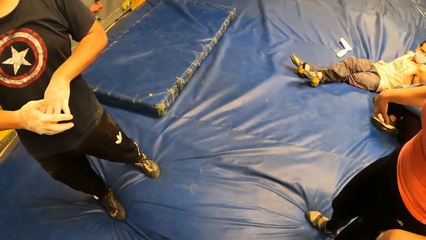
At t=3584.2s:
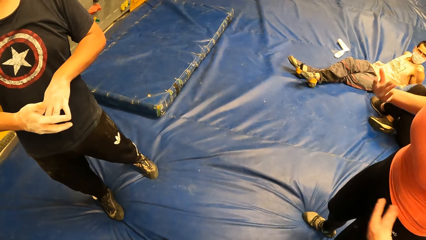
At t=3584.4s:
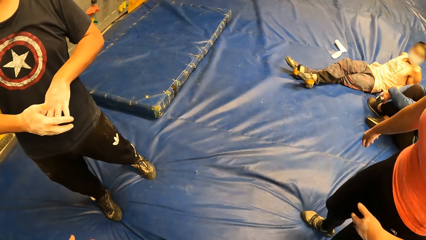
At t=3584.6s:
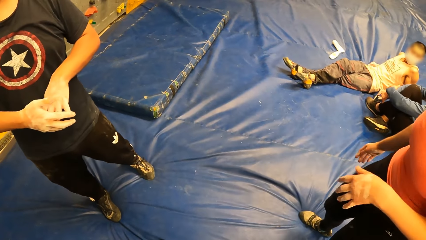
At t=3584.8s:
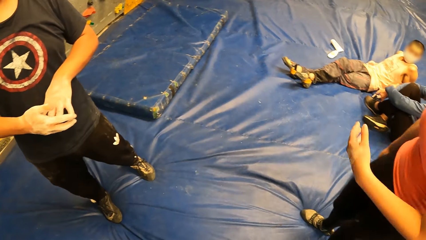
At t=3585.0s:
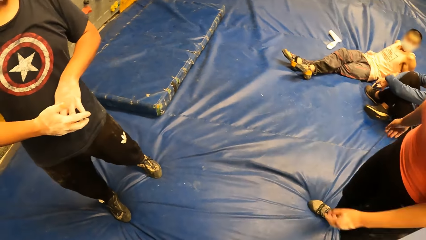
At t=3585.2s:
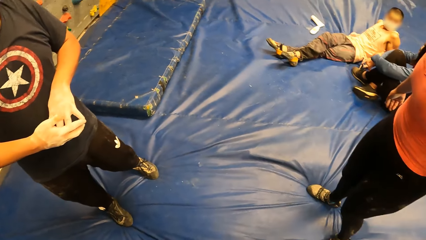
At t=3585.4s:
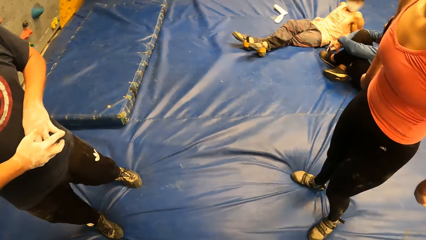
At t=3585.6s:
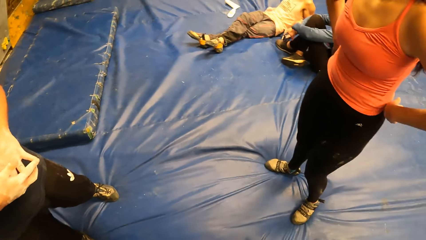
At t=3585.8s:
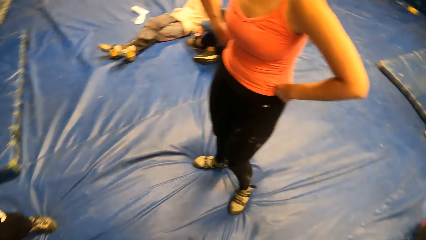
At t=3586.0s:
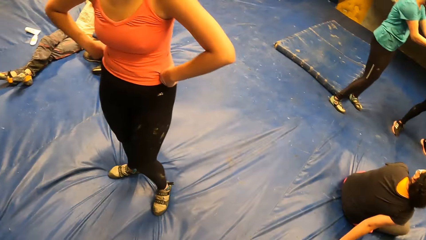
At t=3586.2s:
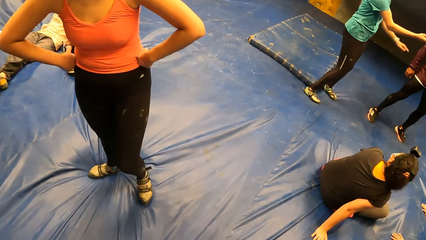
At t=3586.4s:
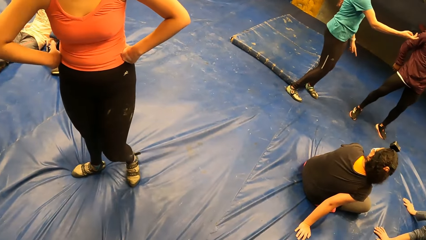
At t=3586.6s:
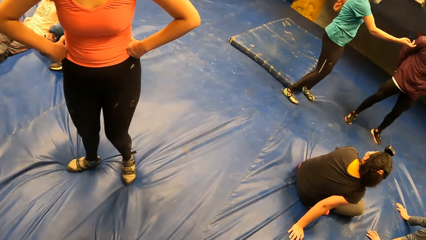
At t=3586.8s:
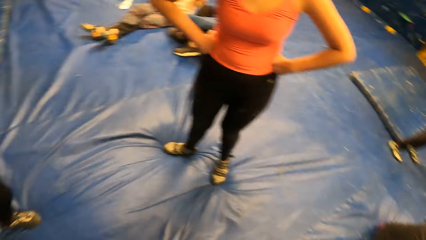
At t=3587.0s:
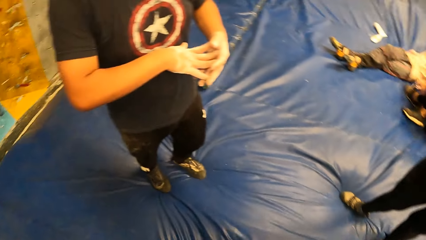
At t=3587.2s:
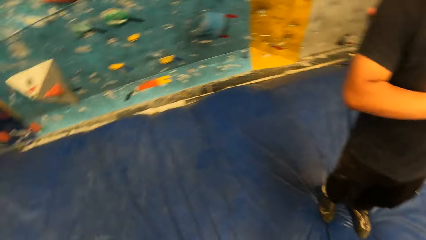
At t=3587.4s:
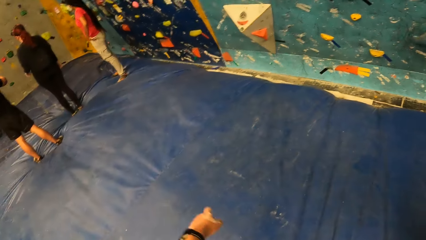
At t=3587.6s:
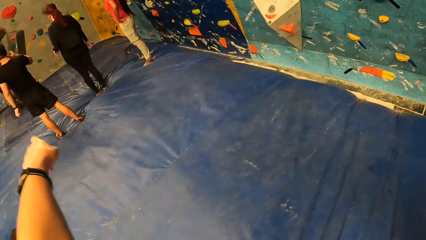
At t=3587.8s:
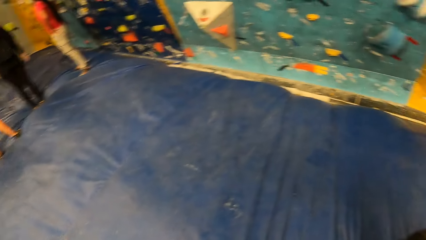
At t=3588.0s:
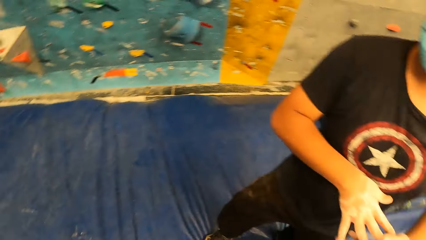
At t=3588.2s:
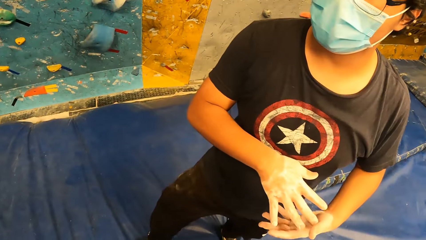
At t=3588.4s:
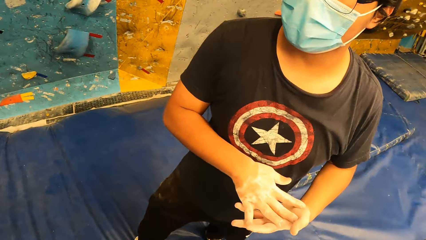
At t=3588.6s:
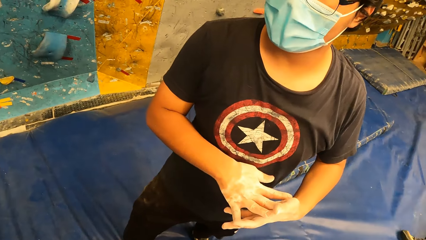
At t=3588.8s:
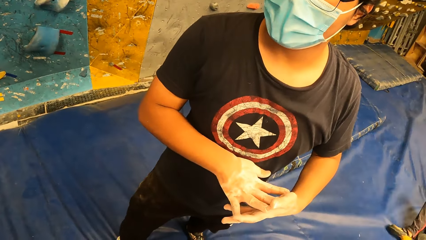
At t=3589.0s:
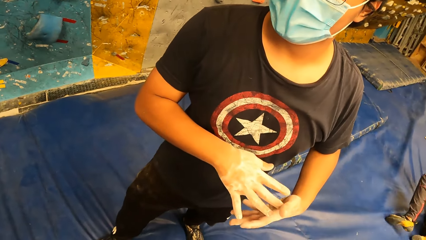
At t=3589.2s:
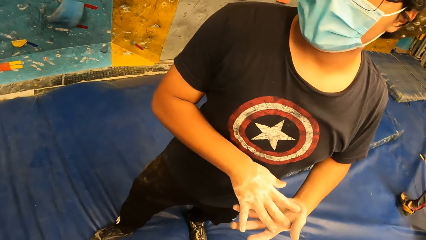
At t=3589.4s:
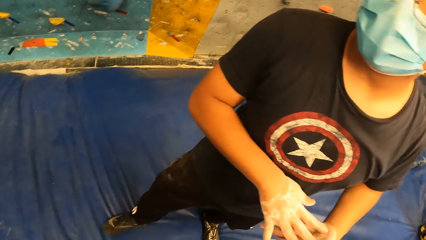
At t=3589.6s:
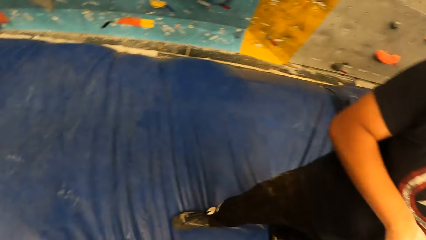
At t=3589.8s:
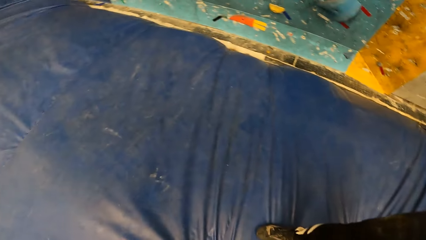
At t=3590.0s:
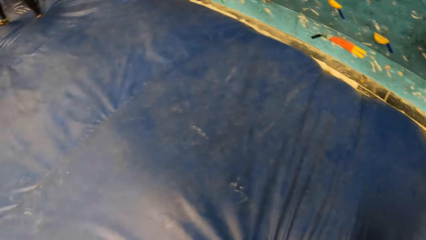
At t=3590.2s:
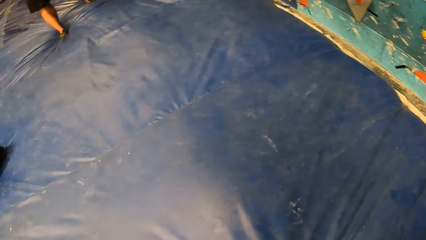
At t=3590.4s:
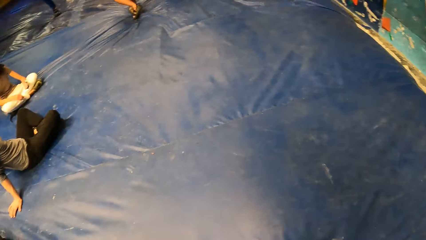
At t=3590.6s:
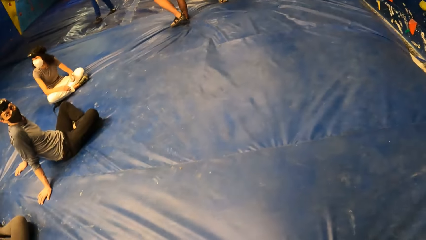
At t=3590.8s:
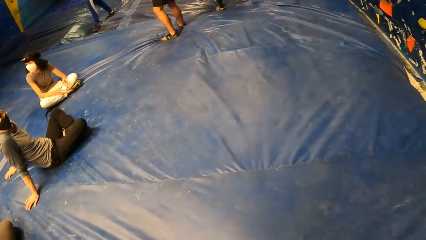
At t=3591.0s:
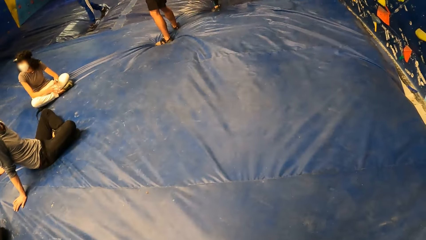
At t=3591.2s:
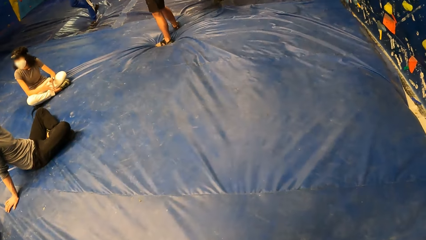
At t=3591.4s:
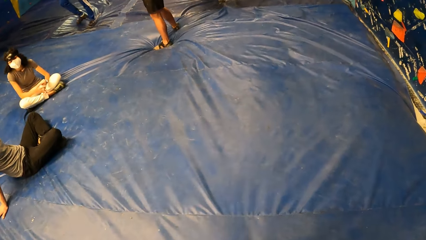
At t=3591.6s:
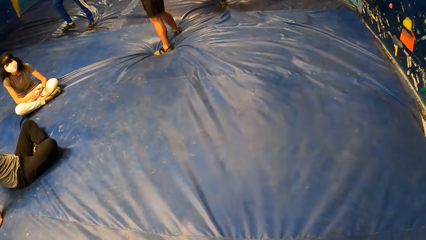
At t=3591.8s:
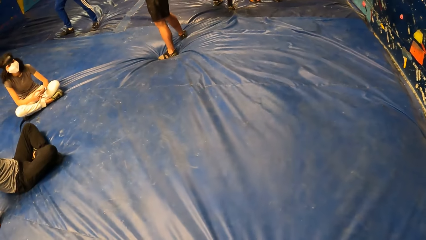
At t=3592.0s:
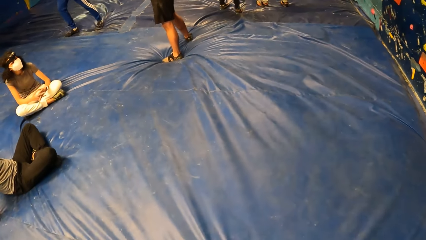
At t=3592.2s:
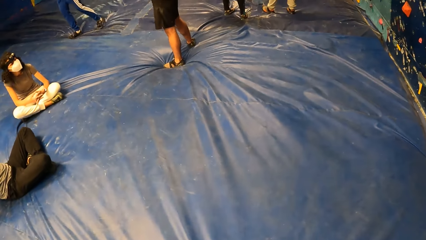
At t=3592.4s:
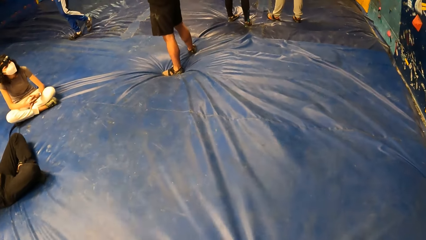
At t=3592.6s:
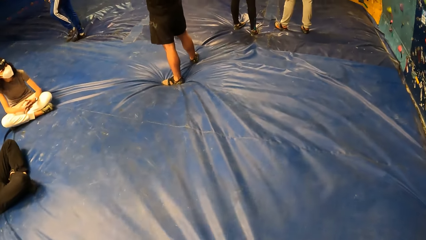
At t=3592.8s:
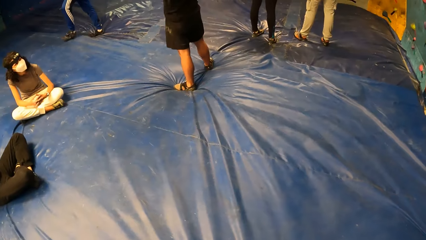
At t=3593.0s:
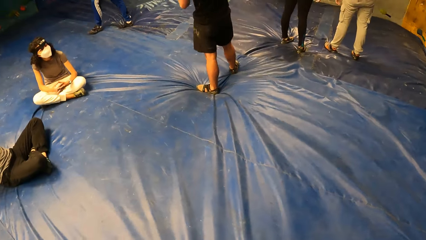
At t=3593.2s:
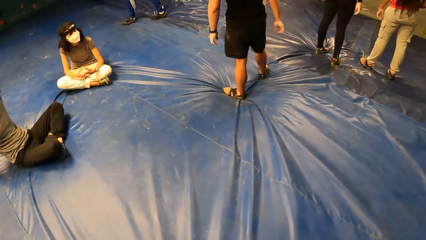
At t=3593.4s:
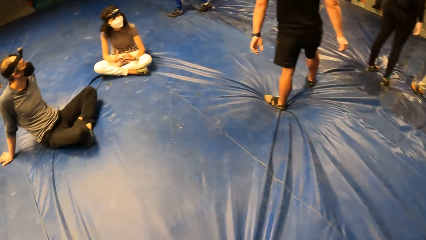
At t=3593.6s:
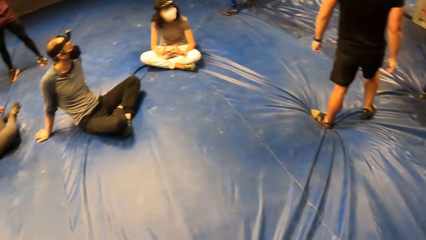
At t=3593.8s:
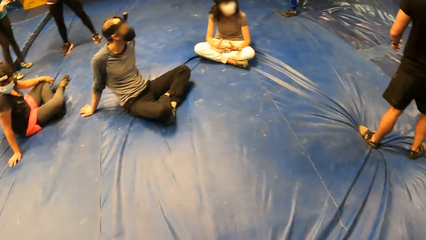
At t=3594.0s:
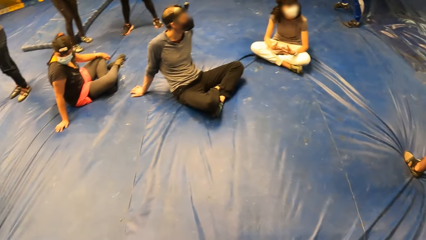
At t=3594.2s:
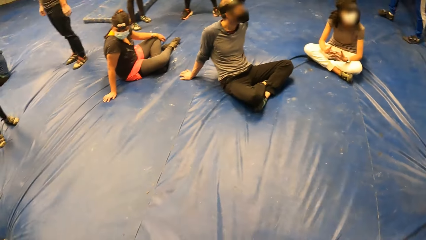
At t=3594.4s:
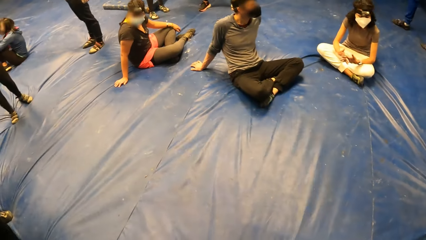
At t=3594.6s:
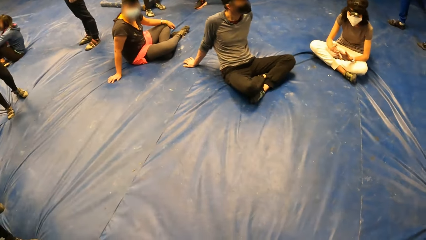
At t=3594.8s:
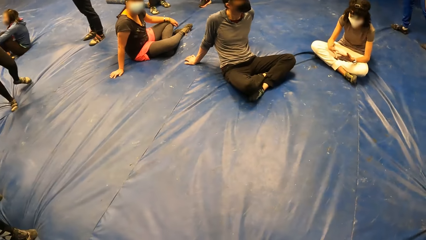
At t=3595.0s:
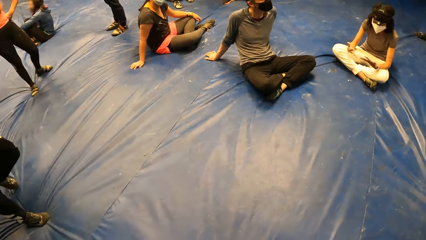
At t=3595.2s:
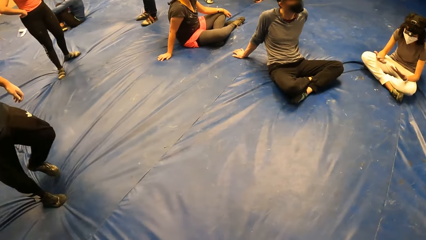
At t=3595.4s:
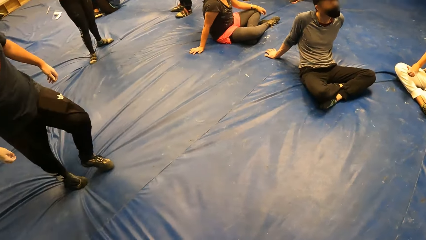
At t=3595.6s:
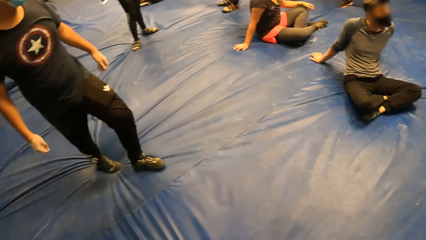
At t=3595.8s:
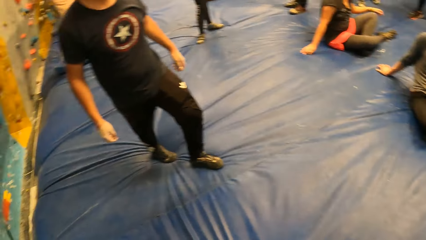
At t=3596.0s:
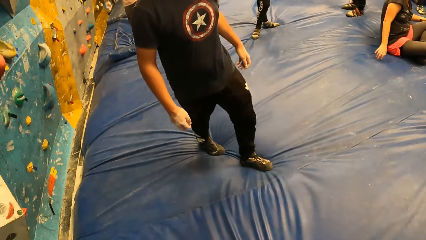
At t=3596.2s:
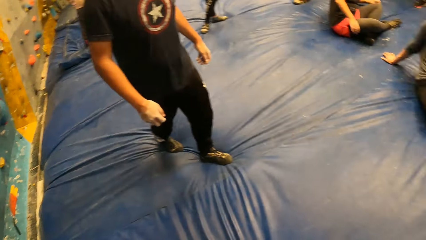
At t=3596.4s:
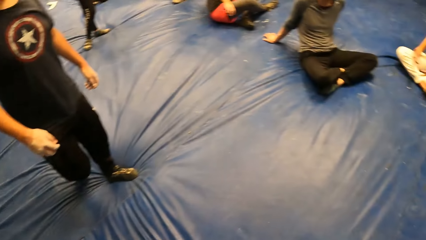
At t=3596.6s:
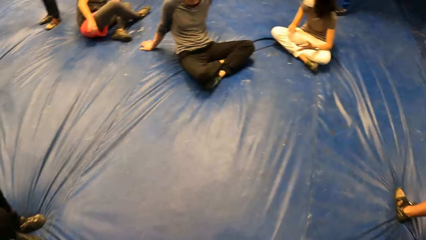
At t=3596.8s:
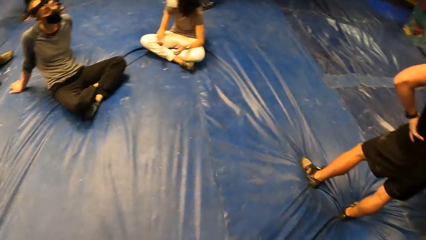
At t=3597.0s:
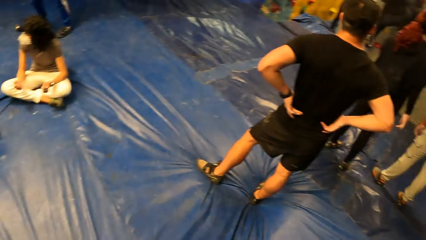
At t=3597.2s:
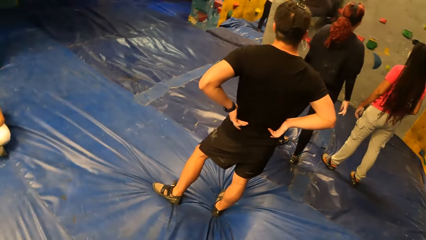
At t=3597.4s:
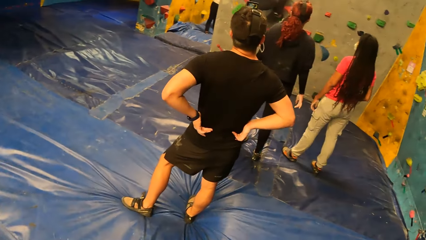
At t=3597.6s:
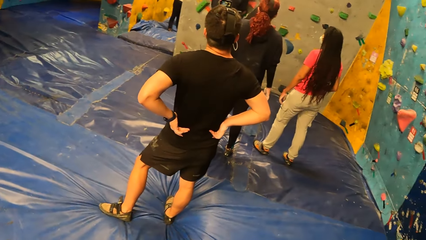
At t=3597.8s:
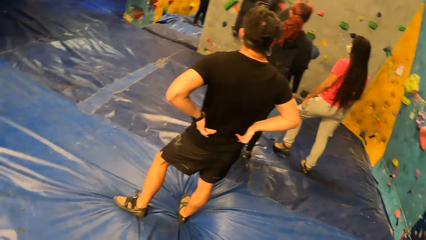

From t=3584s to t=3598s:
The camera wearer looks at a man. They walk on the carpet.

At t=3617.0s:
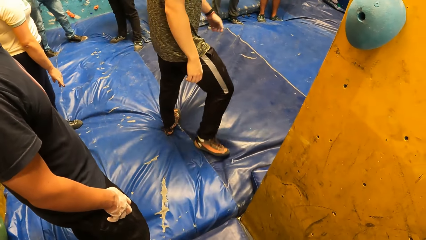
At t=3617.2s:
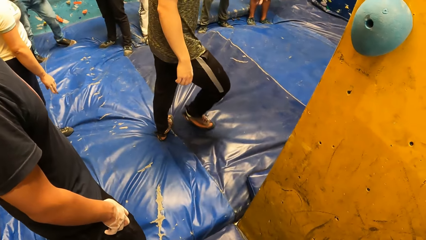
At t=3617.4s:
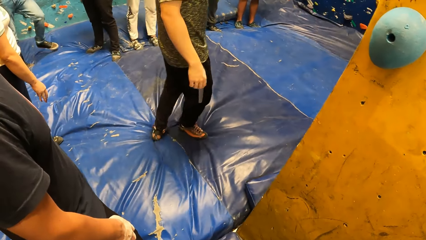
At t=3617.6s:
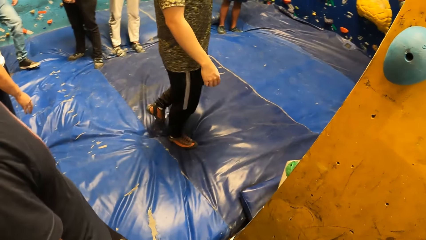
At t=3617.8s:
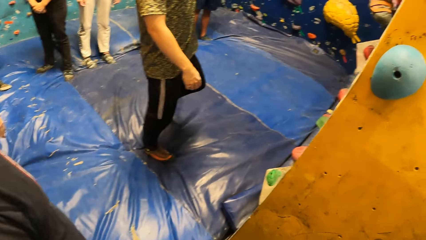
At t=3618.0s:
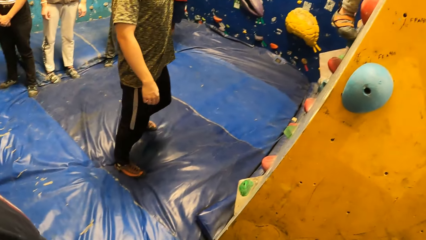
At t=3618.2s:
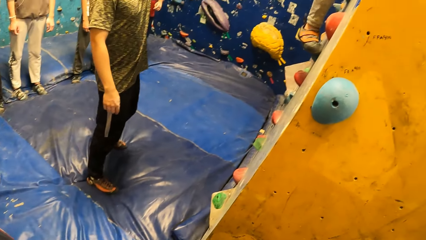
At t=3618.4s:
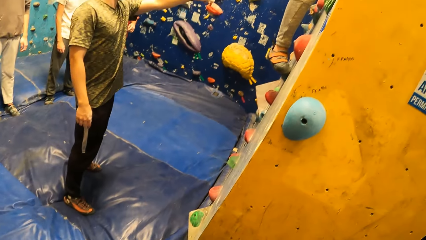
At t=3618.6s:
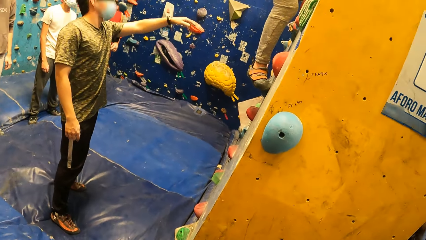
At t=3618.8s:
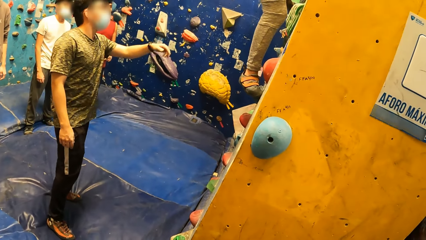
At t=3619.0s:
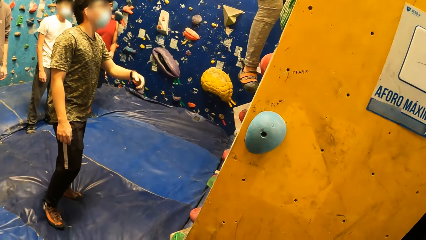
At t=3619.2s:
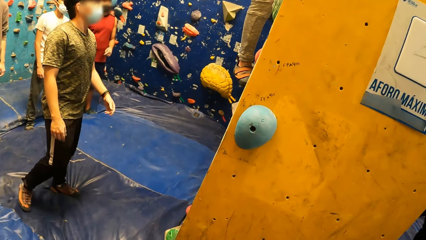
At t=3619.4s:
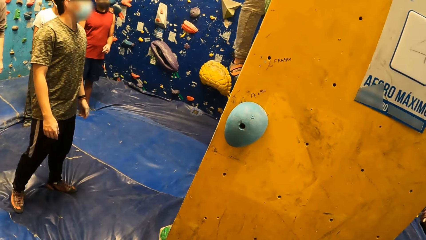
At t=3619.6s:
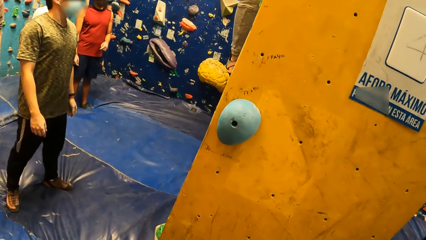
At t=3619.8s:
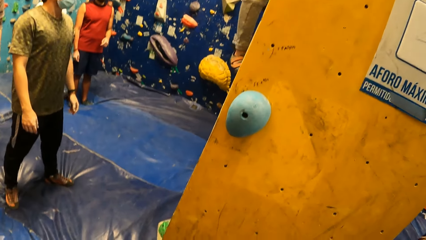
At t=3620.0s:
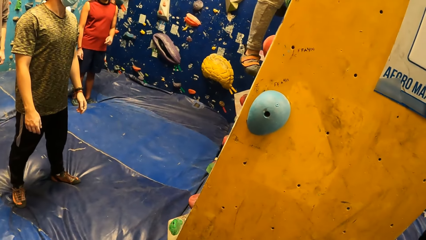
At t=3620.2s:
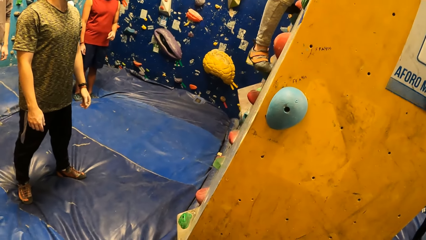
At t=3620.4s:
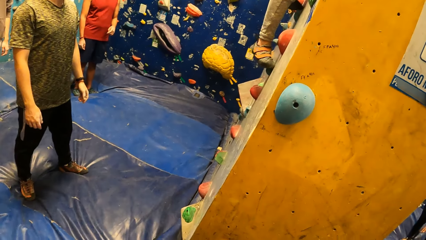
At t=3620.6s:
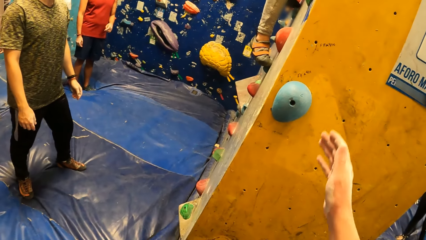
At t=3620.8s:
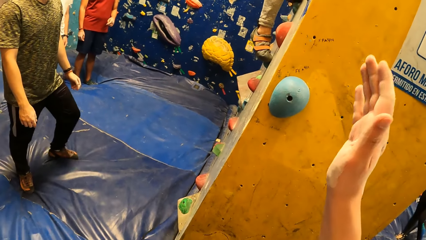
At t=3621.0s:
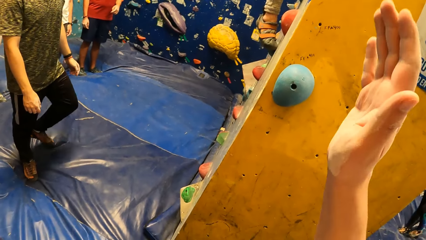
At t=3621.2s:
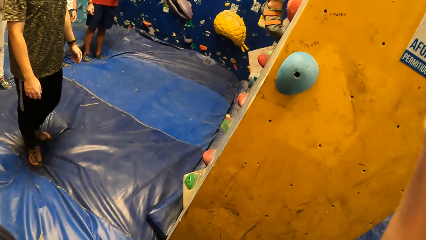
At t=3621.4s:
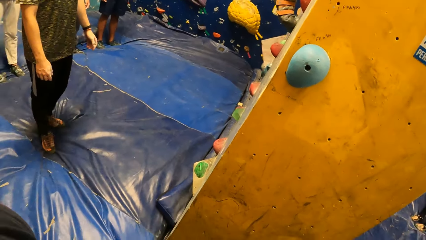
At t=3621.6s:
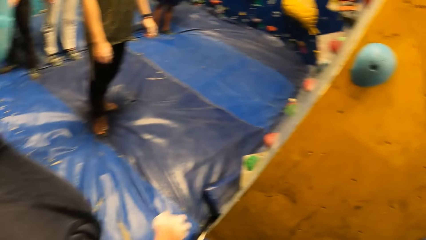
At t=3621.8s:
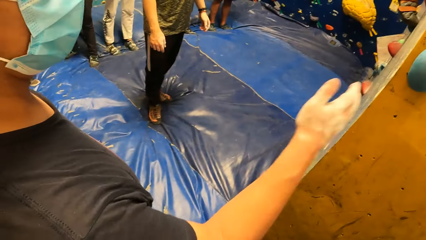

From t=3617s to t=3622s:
The camera wearer looks into a room.
